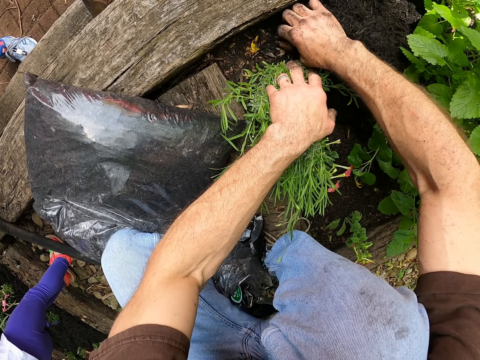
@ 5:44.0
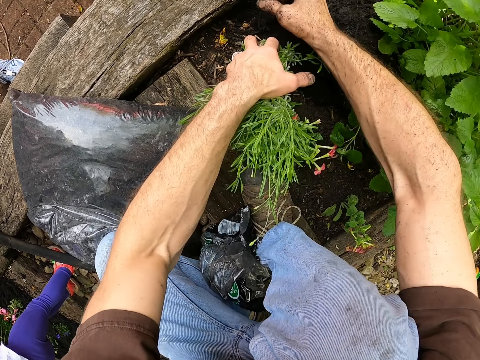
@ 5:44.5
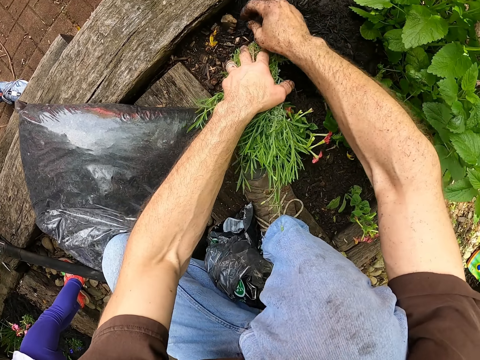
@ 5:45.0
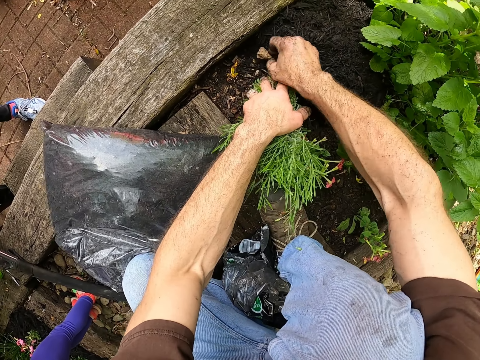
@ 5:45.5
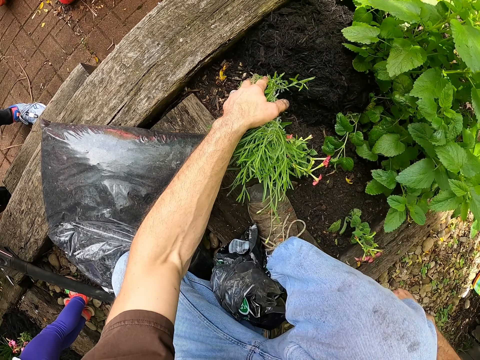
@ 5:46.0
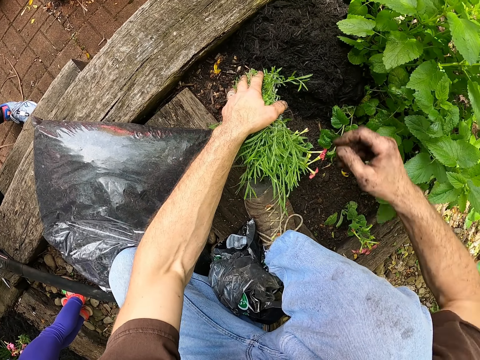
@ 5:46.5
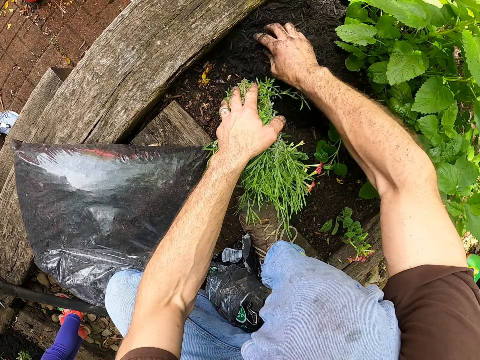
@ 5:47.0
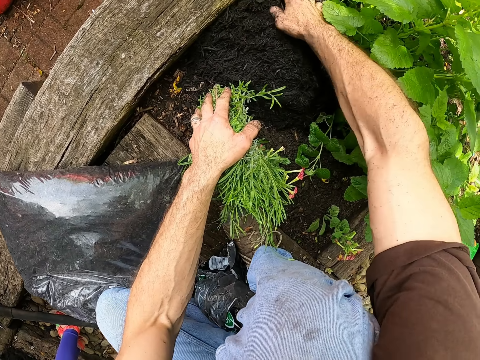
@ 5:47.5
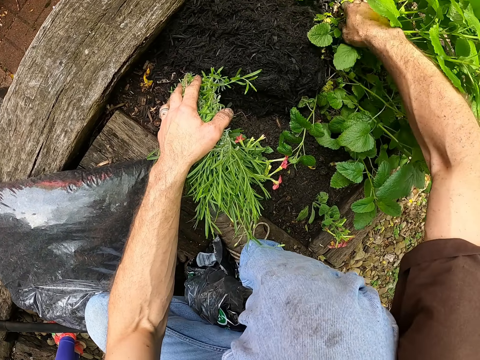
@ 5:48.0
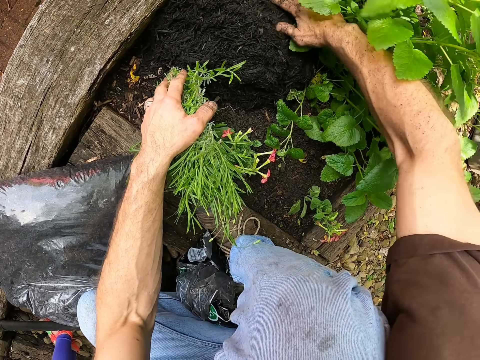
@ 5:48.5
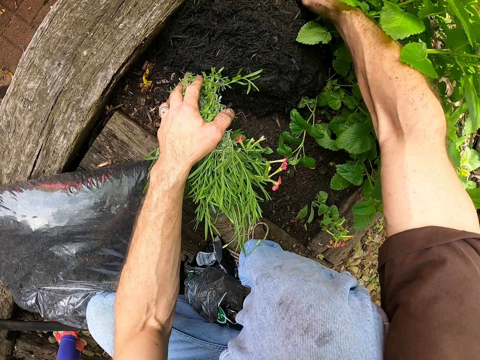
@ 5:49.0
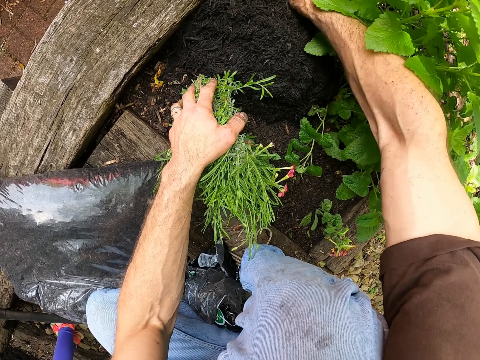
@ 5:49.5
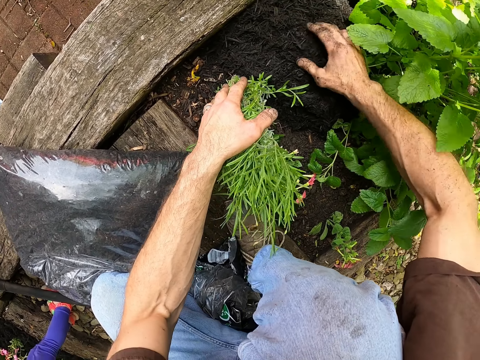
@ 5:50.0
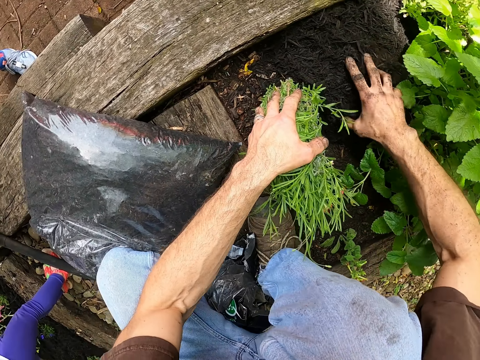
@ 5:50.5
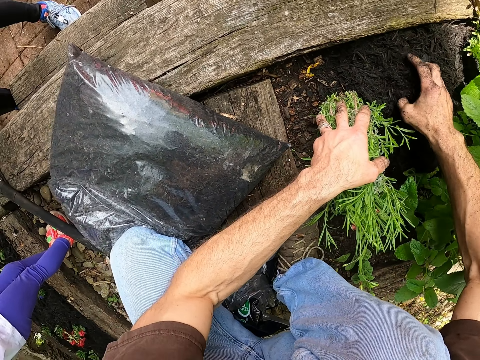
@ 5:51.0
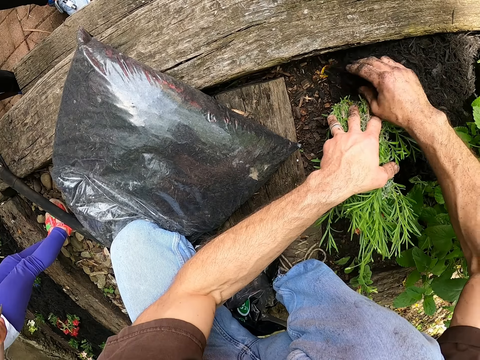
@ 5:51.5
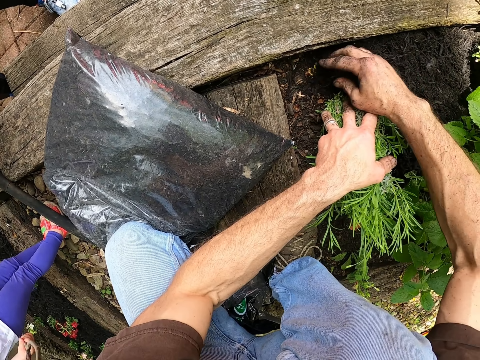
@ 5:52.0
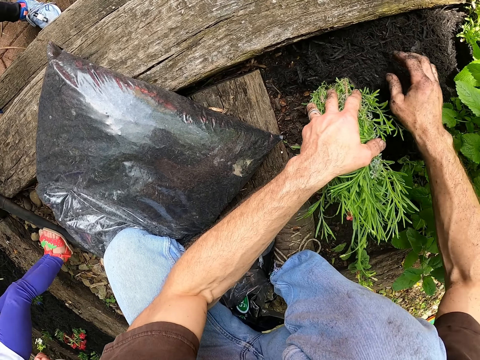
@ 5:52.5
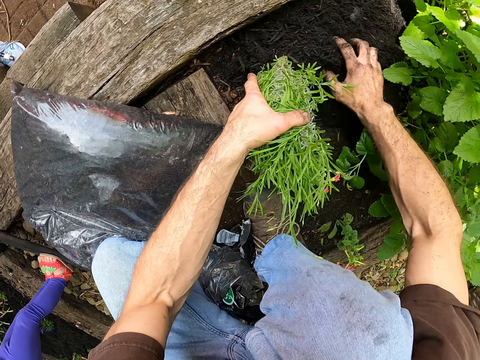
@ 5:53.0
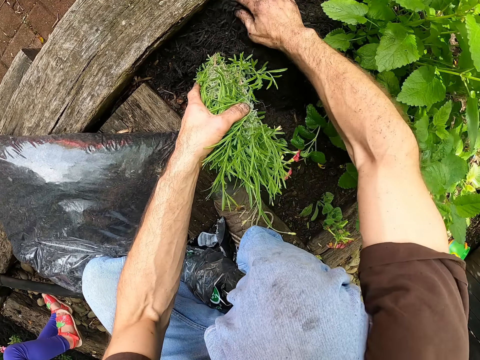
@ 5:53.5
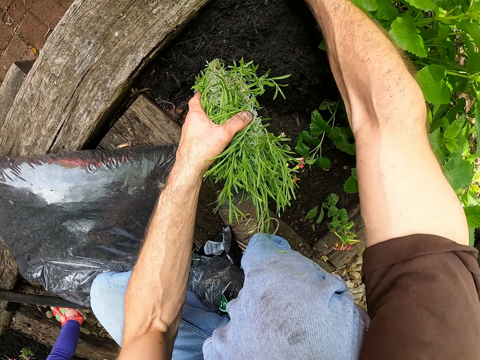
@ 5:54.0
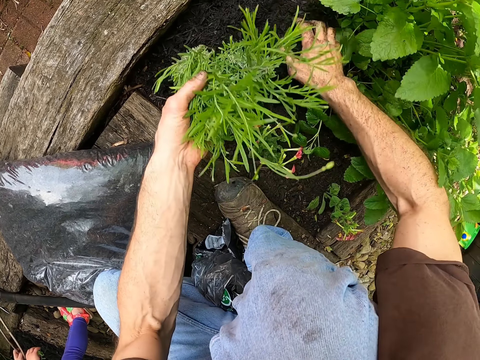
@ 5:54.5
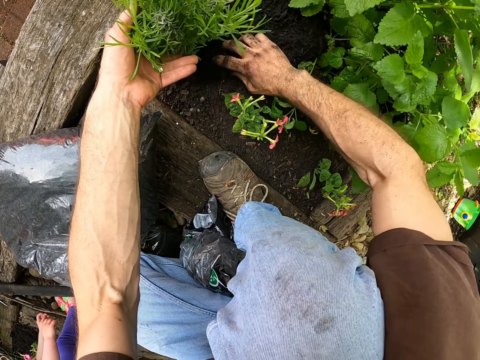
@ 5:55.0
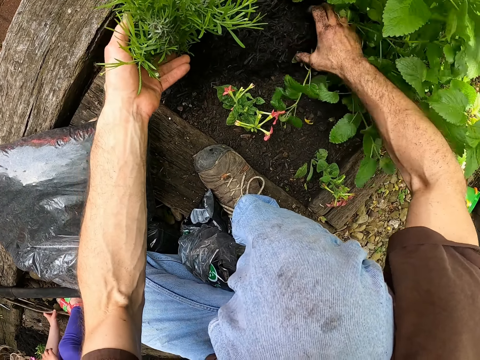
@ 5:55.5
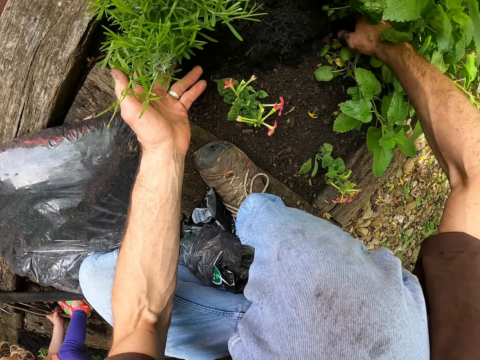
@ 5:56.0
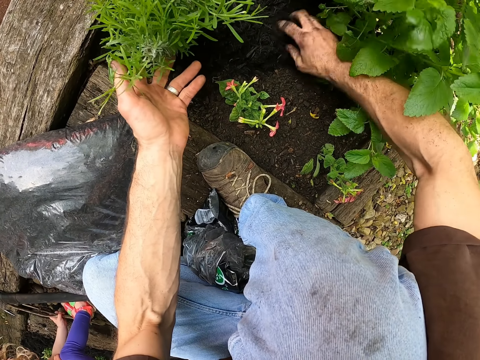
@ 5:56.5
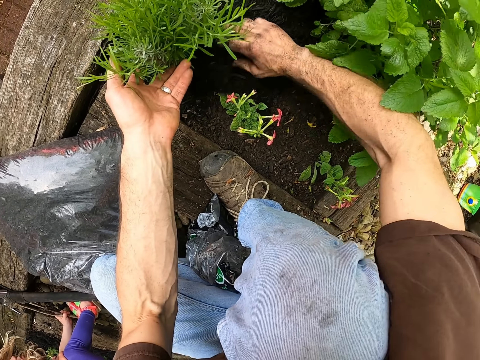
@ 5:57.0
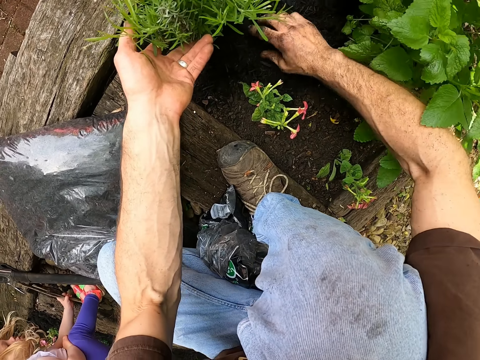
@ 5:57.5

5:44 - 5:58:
The camera wearer picks up a stone. They drop the stone.

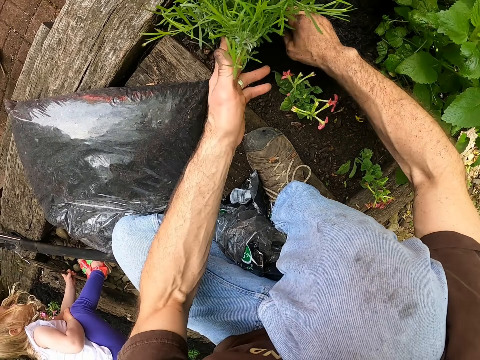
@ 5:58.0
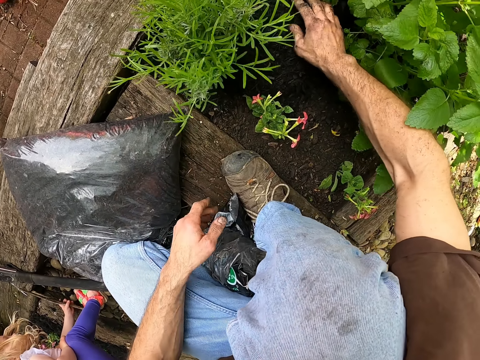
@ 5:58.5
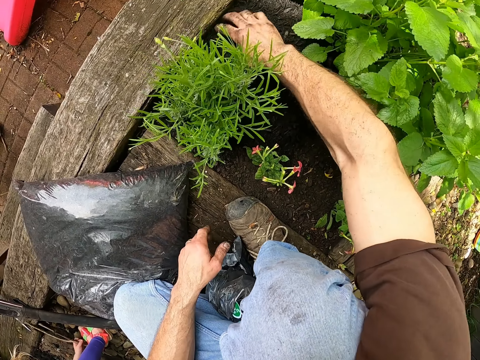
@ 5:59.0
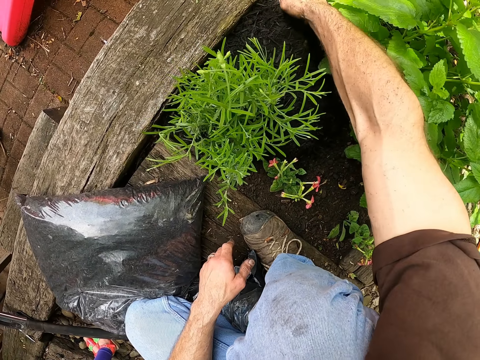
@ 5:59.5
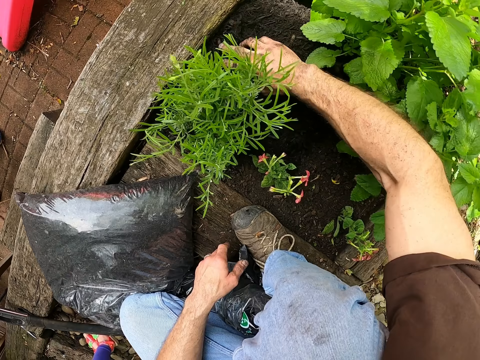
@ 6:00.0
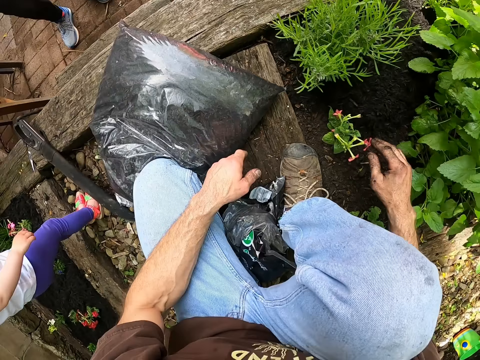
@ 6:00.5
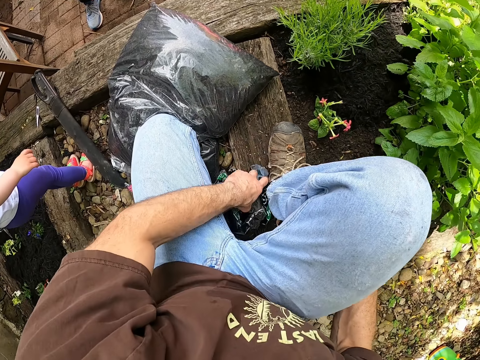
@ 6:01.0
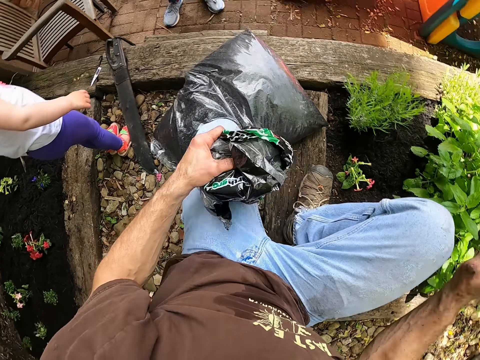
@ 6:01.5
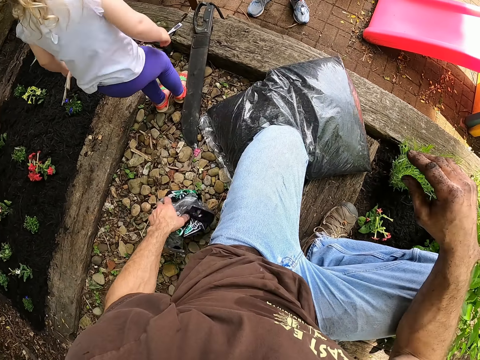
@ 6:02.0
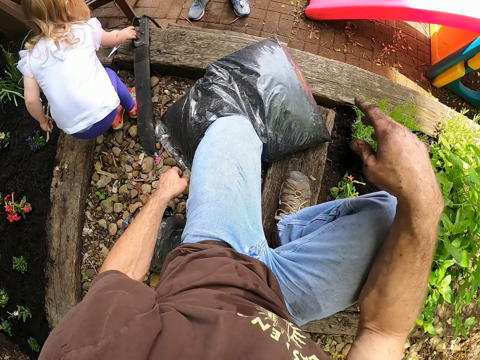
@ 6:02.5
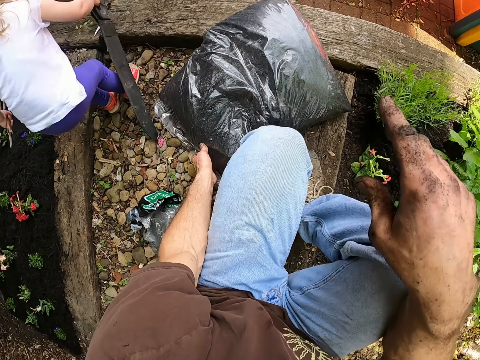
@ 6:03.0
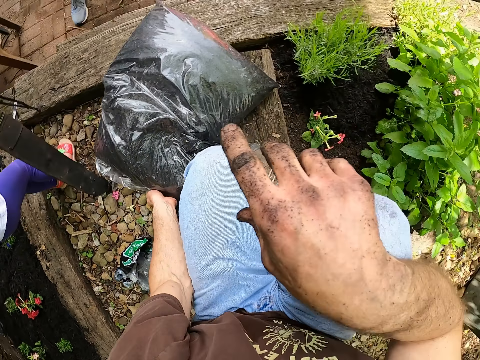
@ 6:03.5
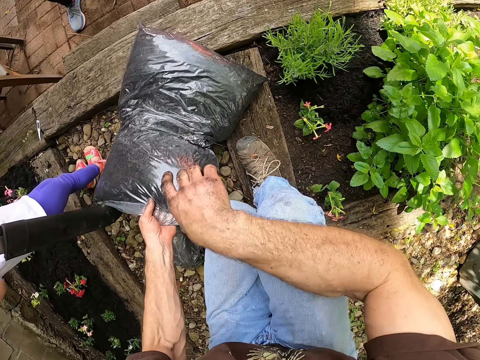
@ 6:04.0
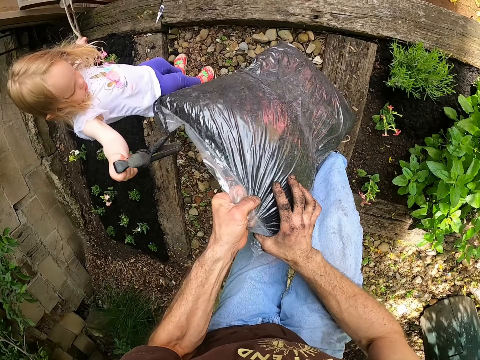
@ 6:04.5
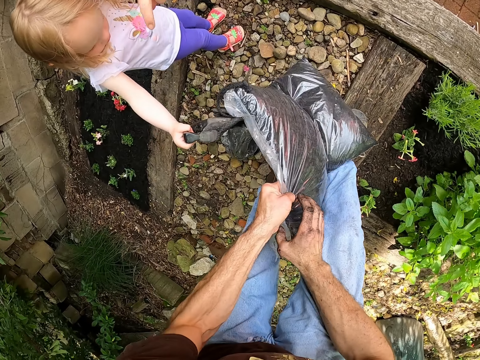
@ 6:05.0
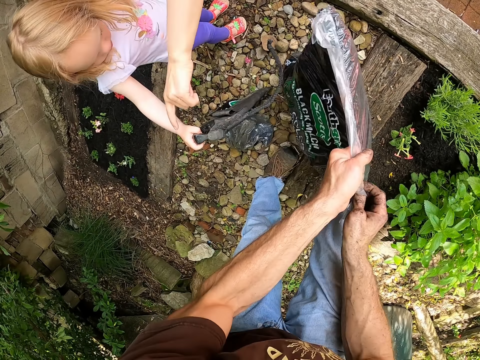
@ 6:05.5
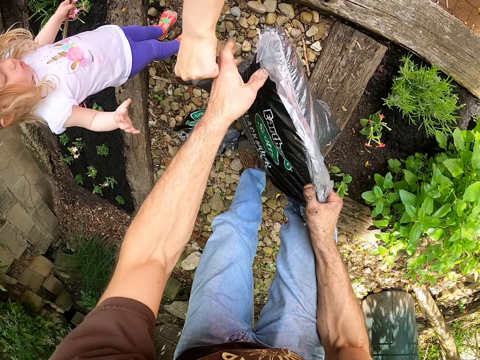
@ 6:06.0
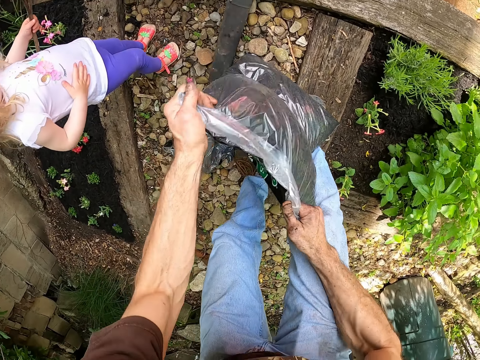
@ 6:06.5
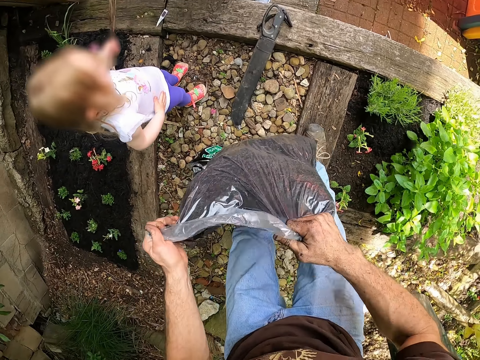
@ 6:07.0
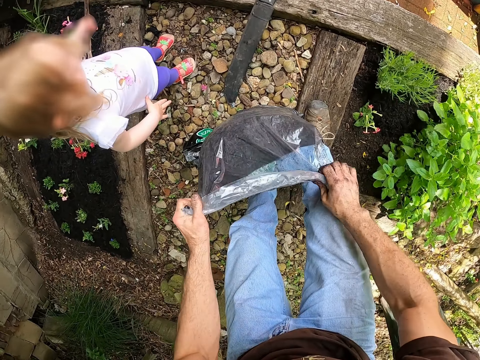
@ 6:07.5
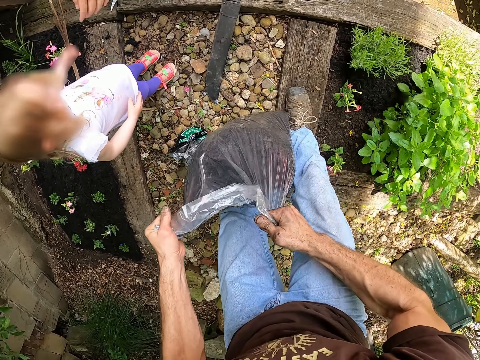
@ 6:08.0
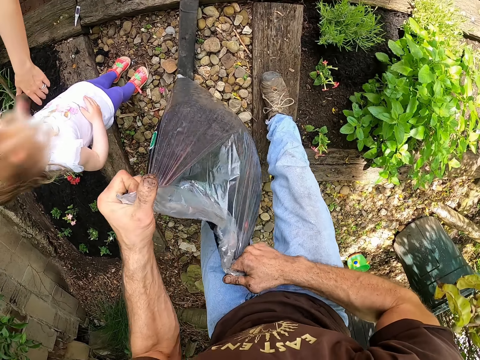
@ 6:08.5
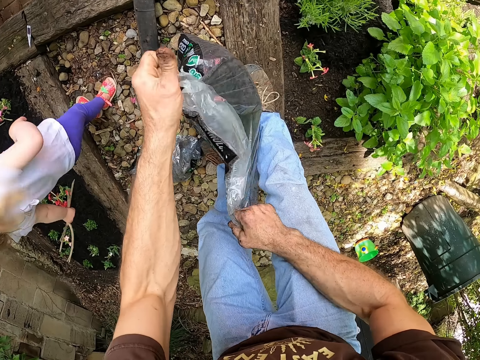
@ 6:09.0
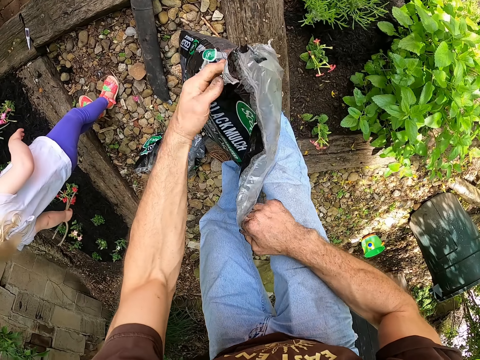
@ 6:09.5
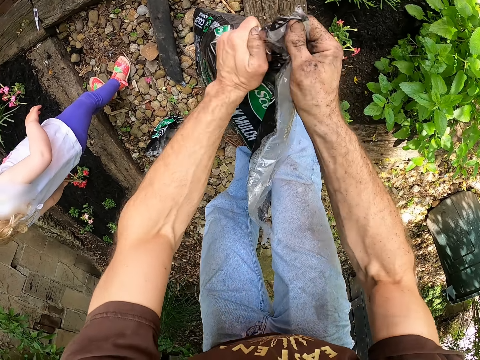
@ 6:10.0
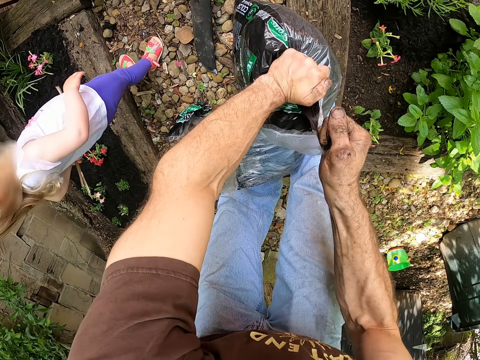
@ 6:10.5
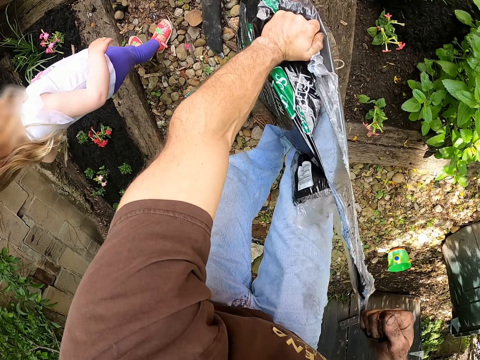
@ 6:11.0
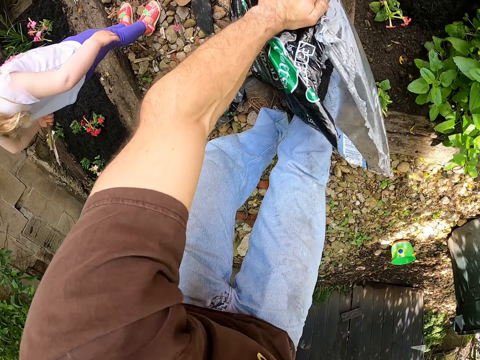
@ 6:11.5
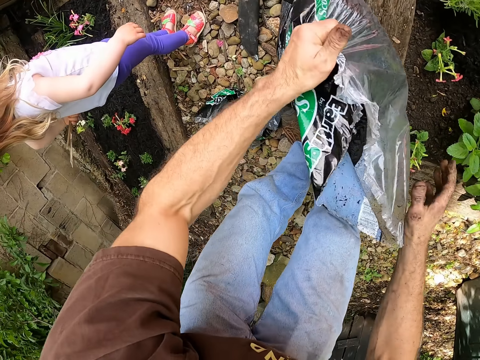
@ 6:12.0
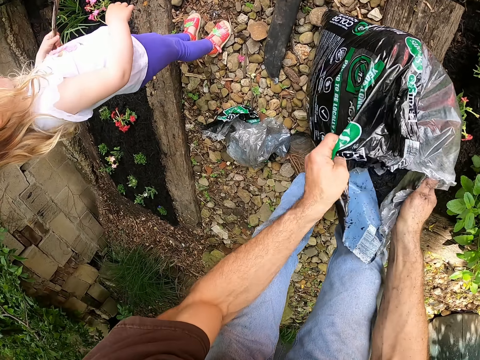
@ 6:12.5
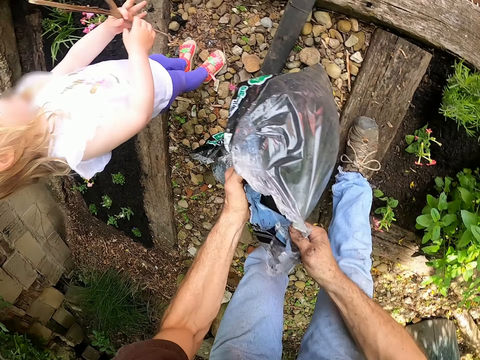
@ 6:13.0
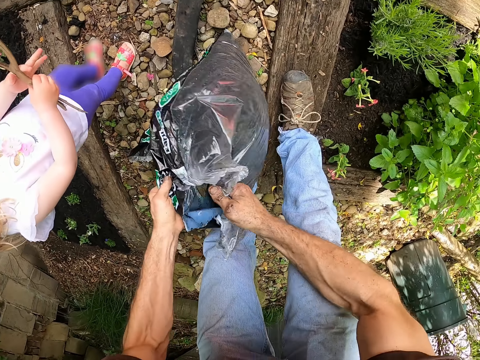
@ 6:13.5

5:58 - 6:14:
The camera wearer moves the empty bag of mulch on the ground with his left hand. He picks up the bag of black mulch. He drops the bag of black mulch. A person picks up a machete. The camera wearer raises the bag of mulch from the ground with his left hand. He adjusts the bag of mulch with both hands. He shakes the bag of black mulch. Another person drops the machete. The other person reaches the first person's hands. The camera wearer opens the bag of mulch with both hands. He drops a piece of the black mulch bag. The first person plays with a stick. The camera wearer adjusts the bag of black mulch.
